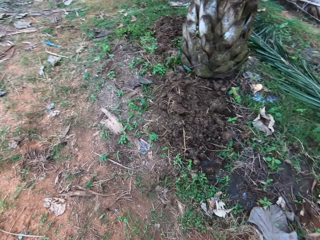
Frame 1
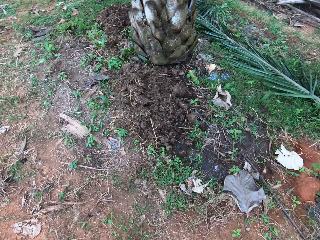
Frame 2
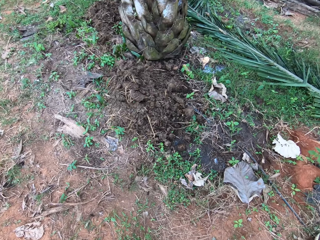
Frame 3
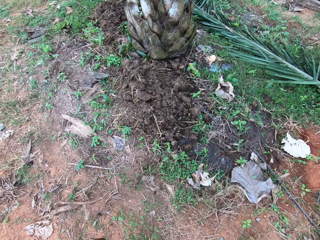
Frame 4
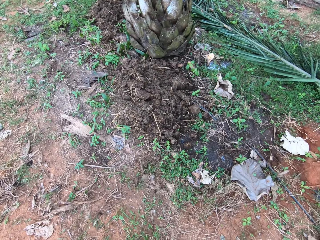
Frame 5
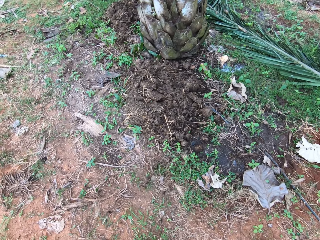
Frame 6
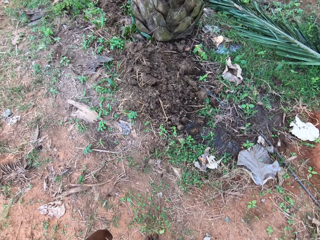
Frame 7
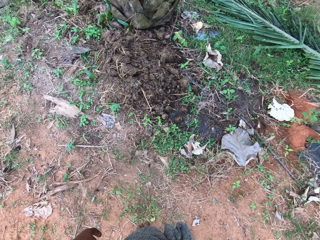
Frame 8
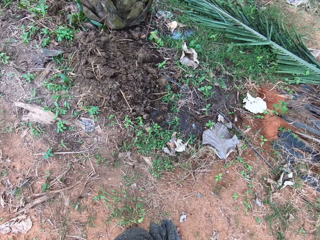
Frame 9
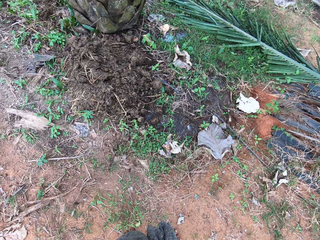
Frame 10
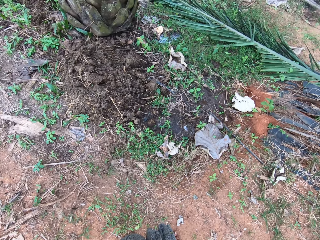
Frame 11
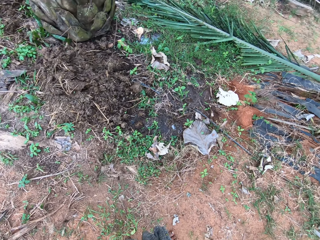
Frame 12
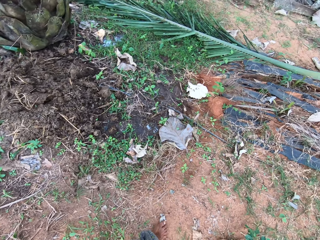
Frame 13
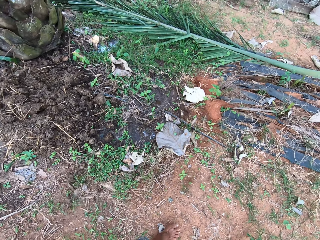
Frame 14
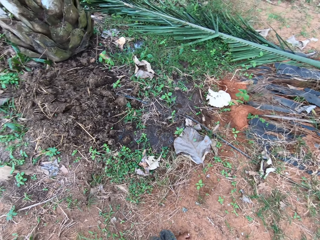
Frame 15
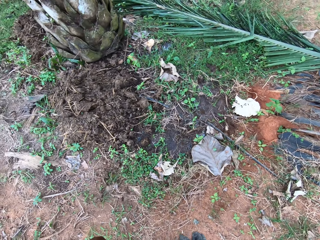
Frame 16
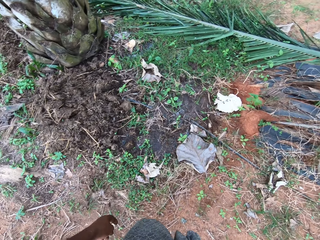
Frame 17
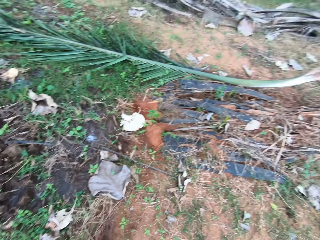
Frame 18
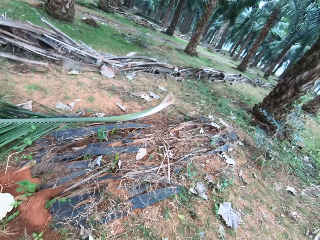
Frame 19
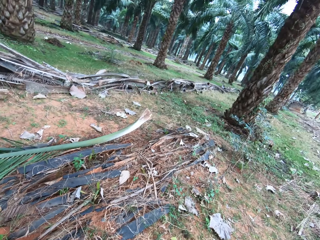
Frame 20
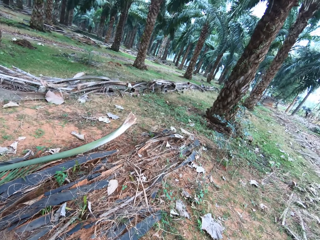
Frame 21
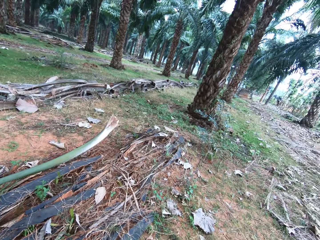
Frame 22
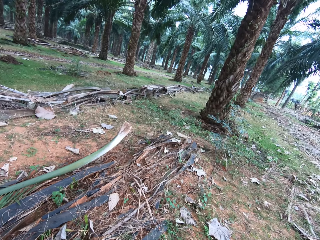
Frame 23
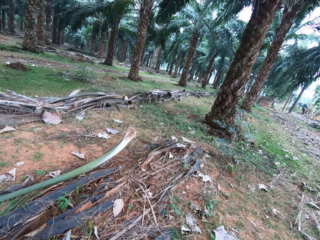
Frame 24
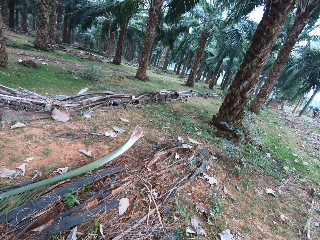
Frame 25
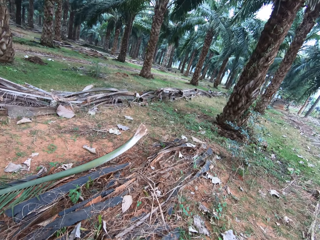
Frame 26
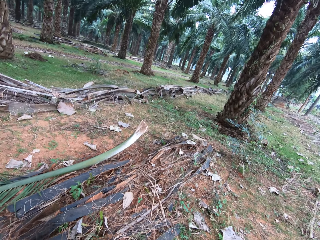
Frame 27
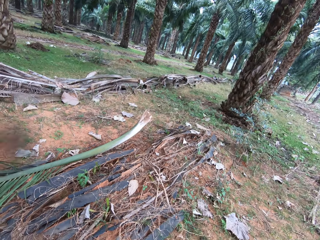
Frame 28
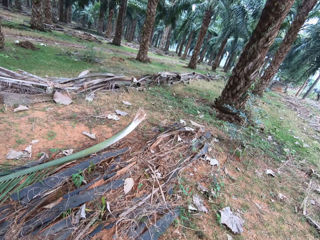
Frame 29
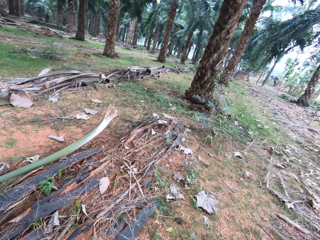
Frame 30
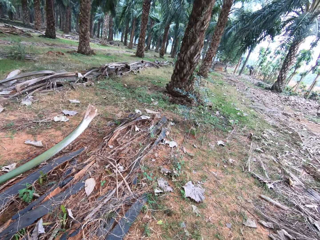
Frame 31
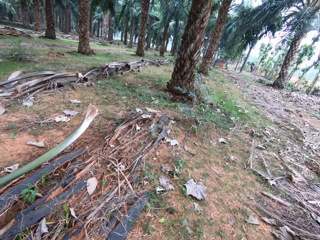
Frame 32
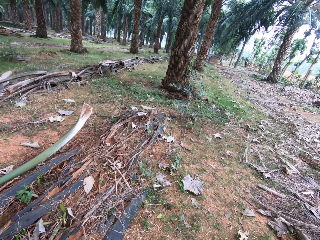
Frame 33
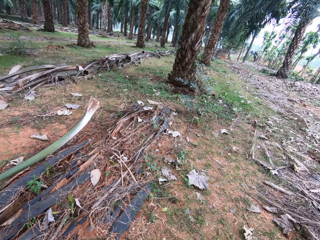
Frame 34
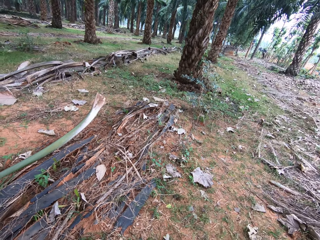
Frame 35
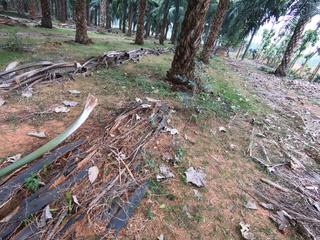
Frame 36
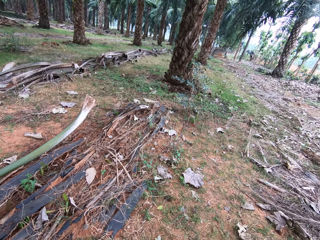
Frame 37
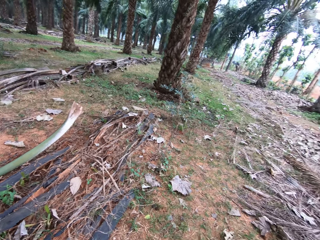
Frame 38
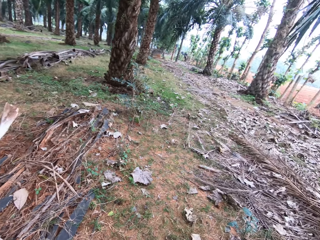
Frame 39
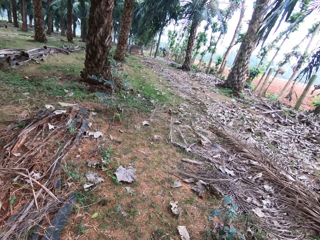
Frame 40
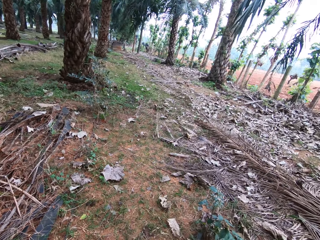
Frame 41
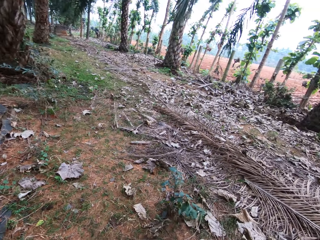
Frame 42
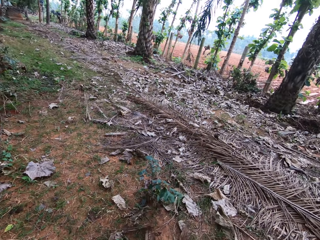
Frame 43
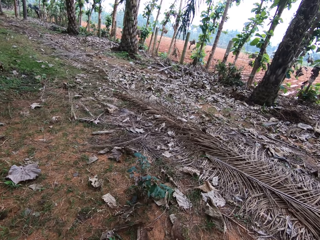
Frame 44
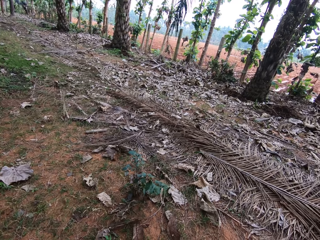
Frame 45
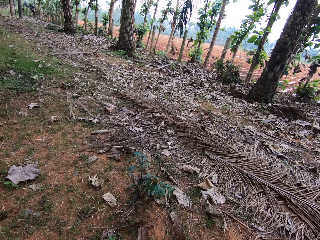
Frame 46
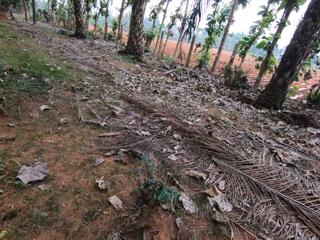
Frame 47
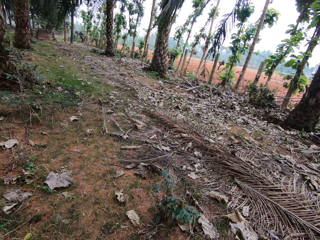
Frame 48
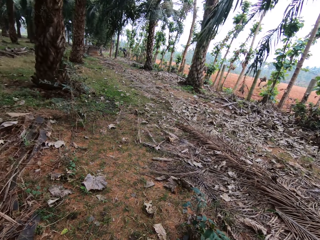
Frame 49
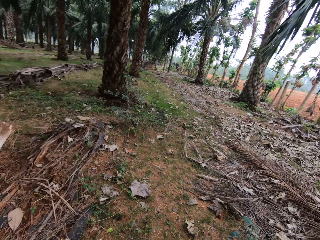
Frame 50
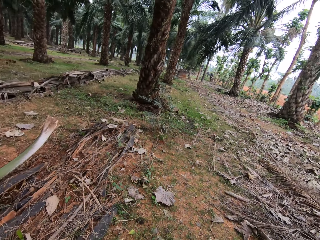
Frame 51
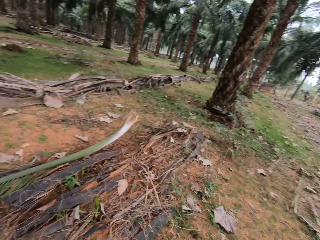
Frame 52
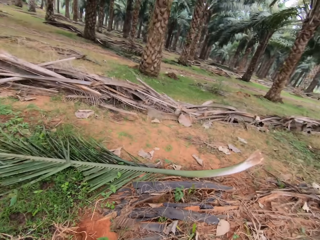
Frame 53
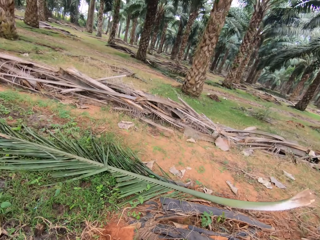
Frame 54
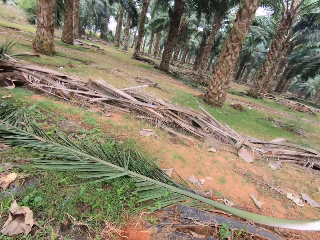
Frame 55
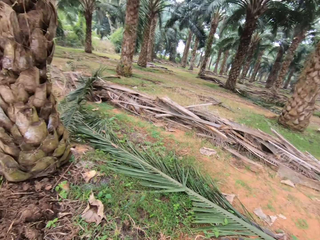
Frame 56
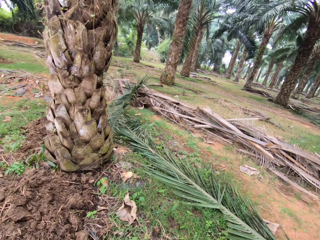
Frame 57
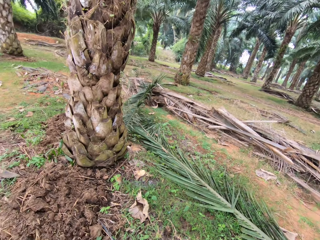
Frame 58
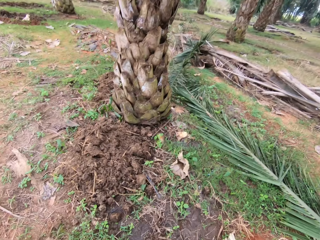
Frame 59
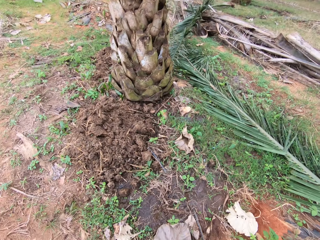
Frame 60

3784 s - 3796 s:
The camera wearer turns around the field.

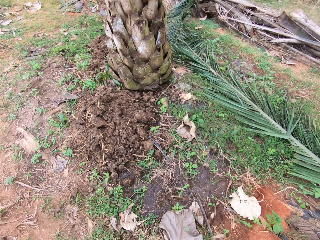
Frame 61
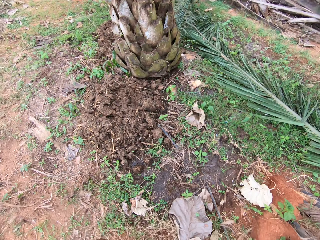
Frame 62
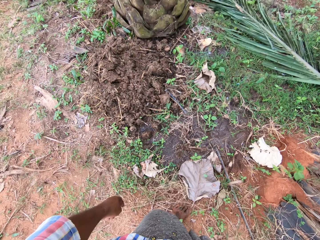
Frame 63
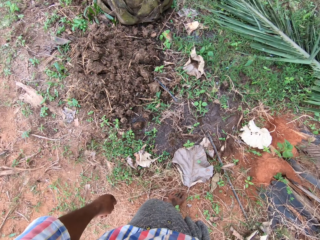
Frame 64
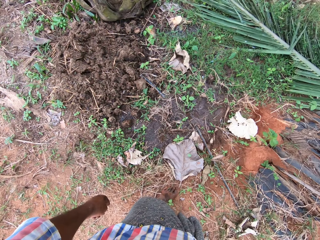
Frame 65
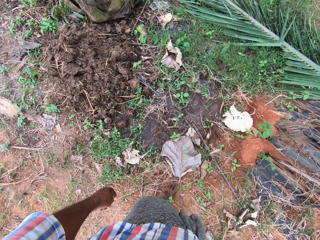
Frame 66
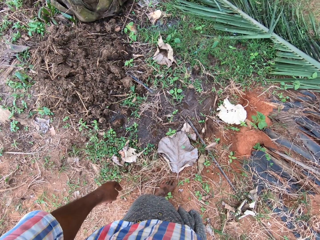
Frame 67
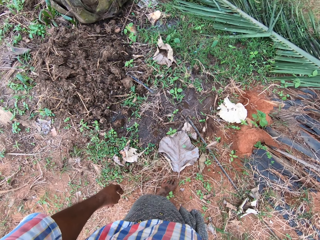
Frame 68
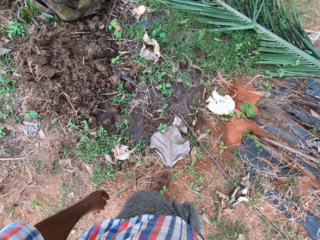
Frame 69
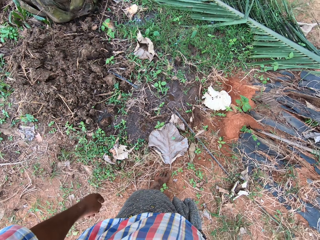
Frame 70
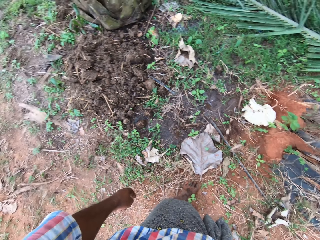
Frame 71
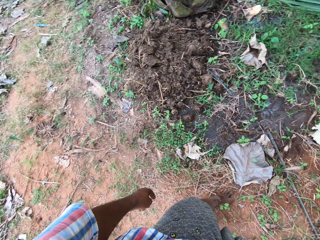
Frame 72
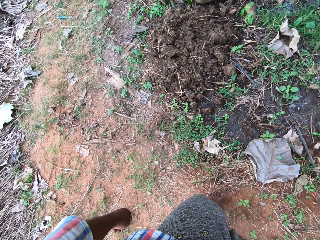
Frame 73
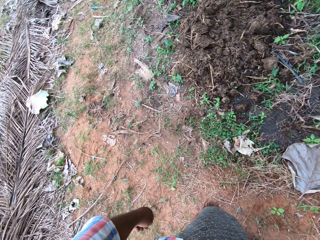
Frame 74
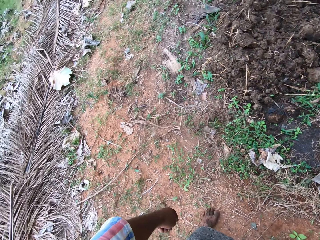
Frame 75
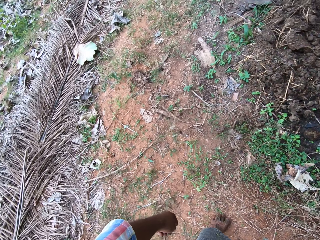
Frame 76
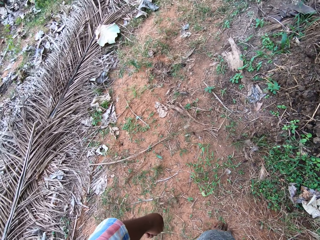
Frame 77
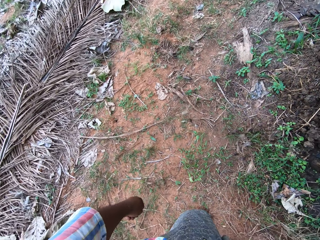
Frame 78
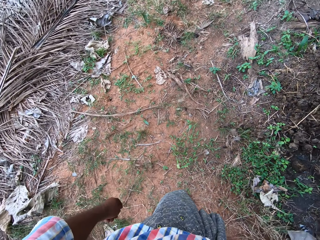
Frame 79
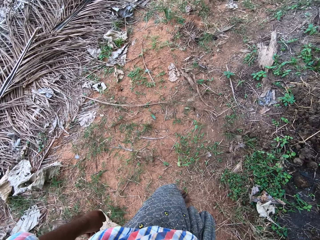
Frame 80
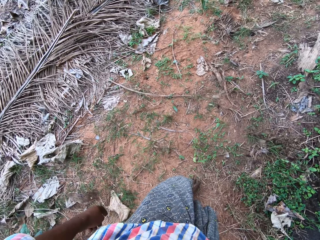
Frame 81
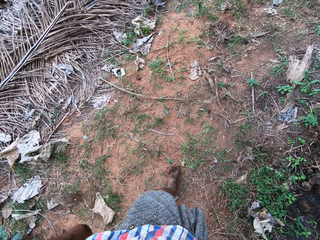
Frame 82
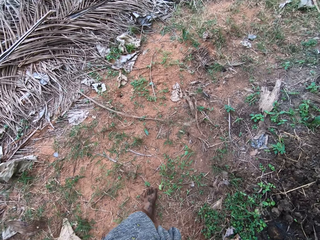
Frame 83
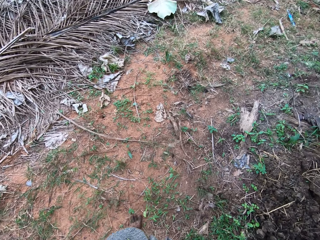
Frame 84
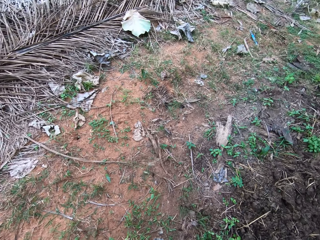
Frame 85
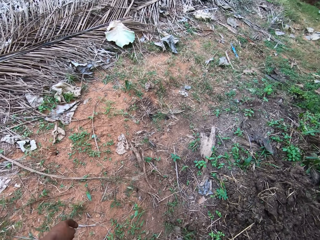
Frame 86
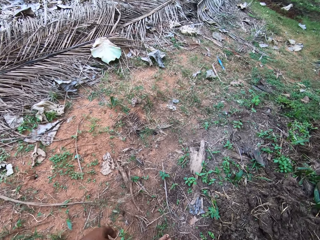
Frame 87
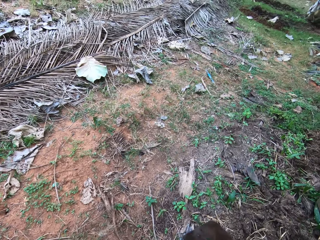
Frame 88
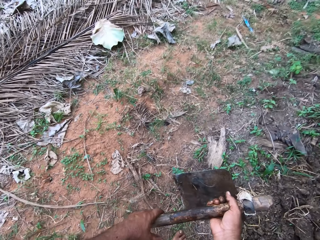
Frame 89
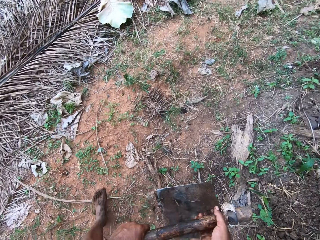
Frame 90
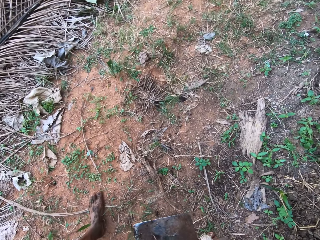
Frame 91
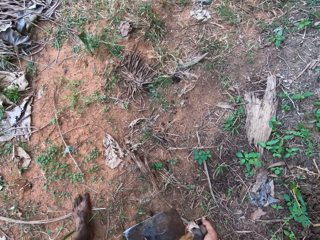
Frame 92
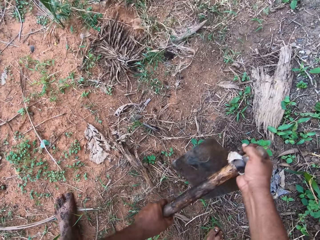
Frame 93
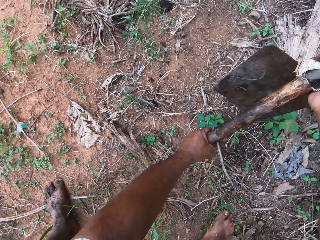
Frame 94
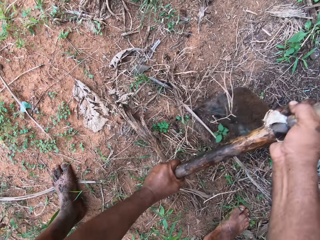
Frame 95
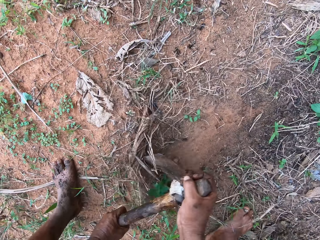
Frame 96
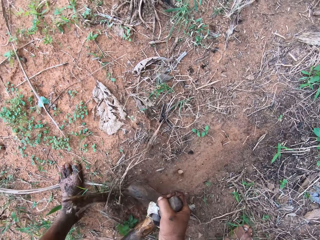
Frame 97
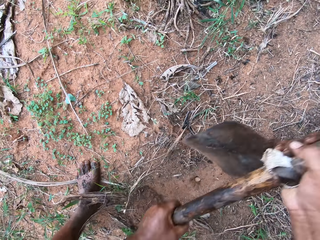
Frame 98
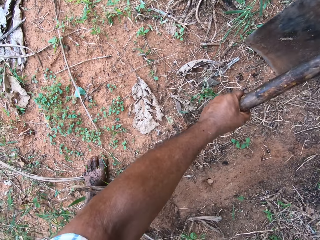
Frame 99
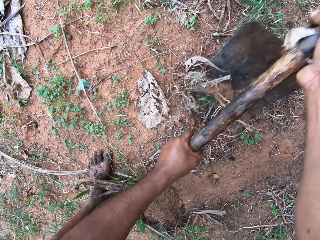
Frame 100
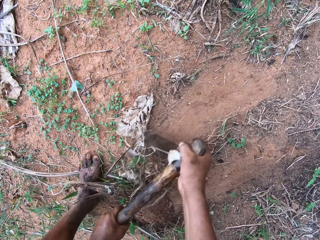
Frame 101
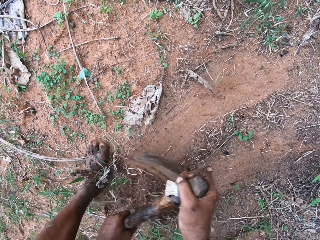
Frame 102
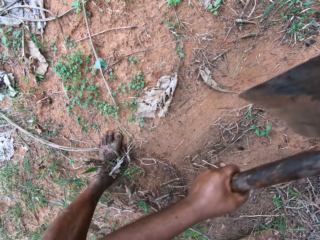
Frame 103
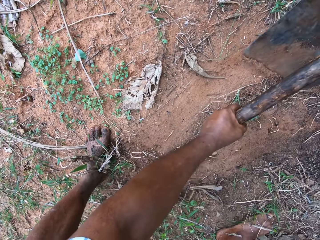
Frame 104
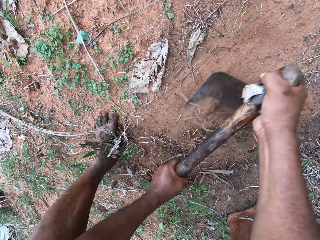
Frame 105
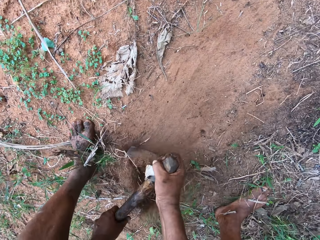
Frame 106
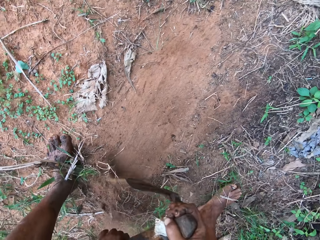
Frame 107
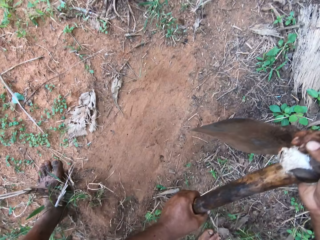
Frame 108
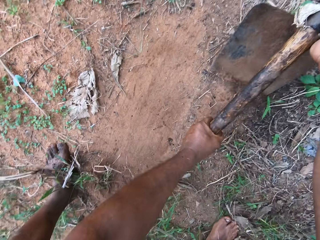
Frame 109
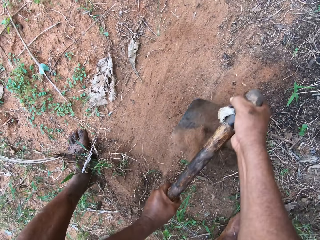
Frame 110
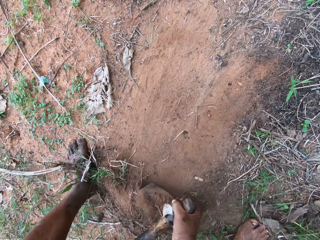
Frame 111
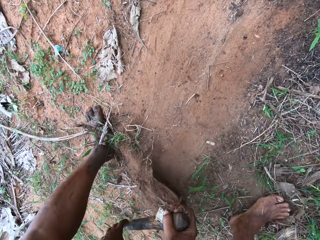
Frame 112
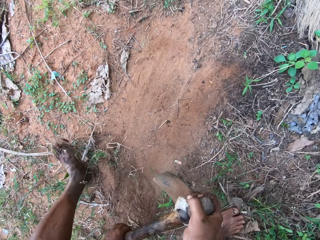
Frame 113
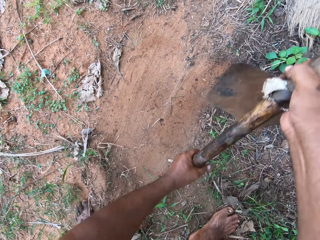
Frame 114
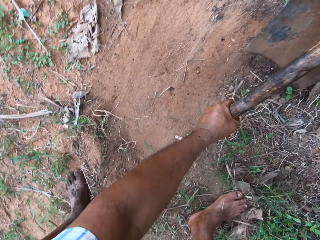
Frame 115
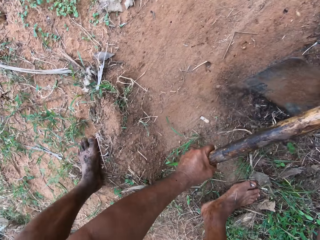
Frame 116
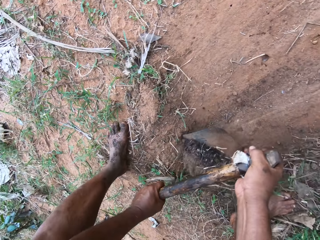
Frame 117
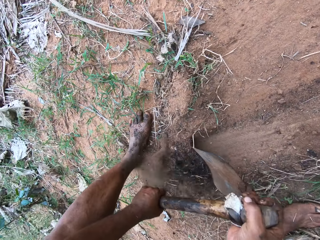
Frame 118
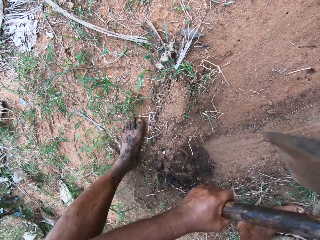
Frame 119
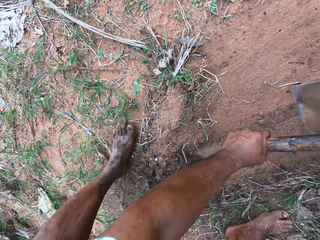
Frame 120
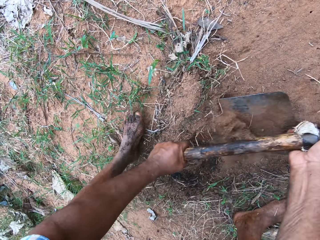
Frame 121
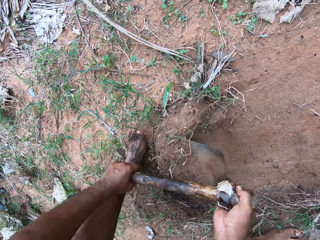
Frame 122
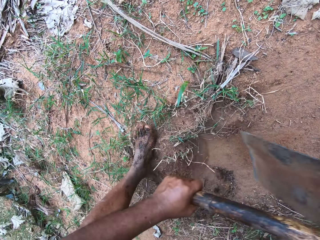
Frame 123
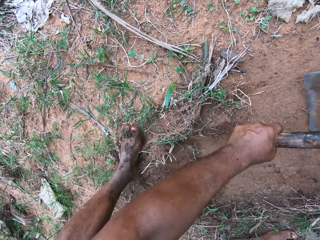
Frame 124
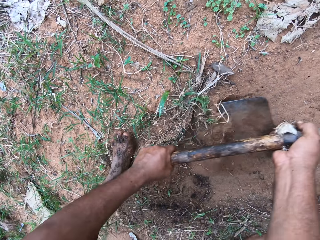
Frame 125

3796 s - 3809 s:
The camera wearer scrapes the grass with a hoe. They dig with the hoe.
